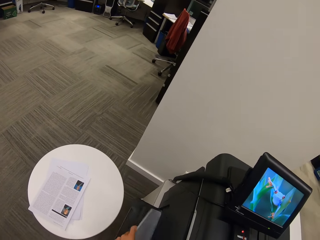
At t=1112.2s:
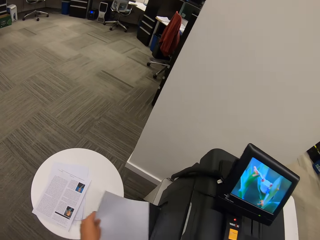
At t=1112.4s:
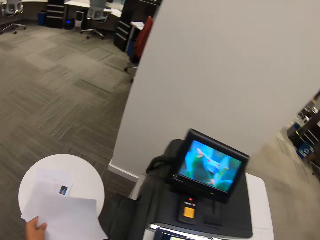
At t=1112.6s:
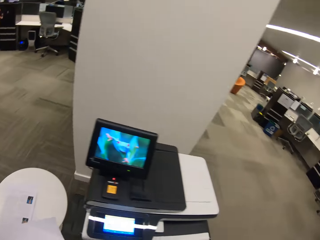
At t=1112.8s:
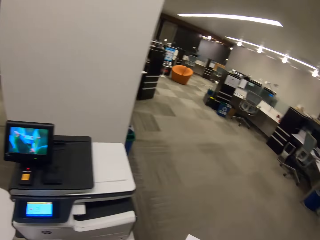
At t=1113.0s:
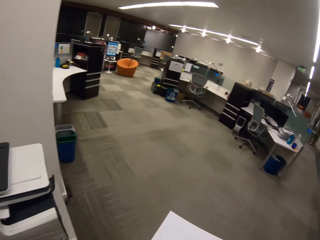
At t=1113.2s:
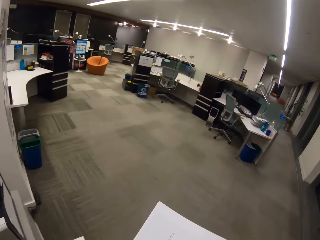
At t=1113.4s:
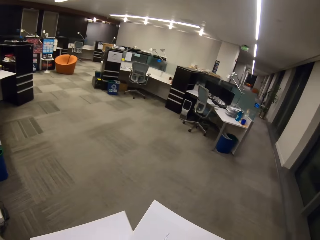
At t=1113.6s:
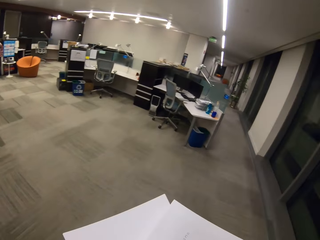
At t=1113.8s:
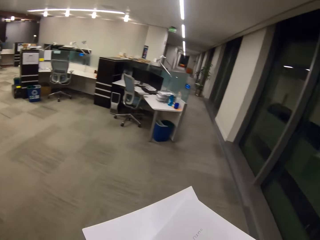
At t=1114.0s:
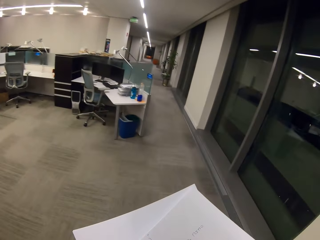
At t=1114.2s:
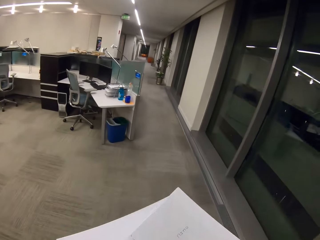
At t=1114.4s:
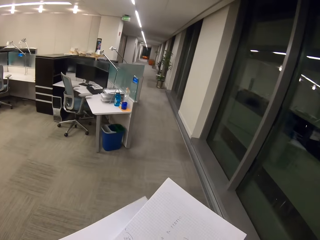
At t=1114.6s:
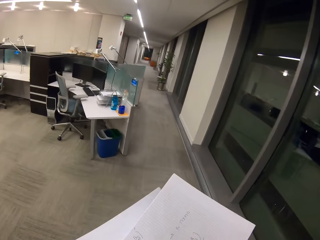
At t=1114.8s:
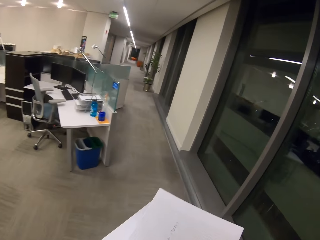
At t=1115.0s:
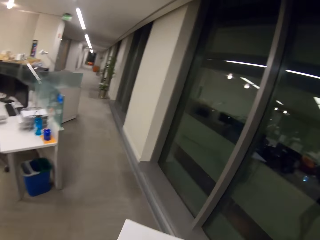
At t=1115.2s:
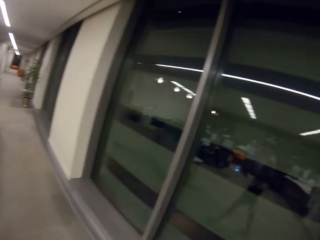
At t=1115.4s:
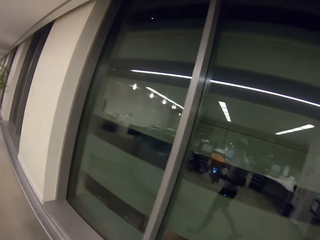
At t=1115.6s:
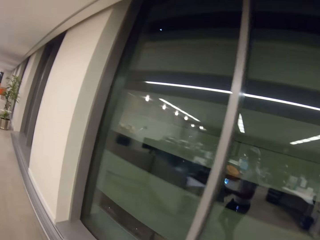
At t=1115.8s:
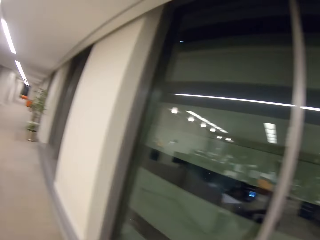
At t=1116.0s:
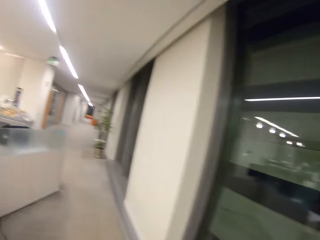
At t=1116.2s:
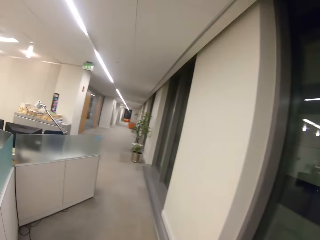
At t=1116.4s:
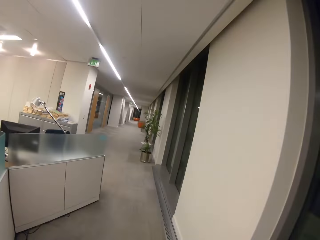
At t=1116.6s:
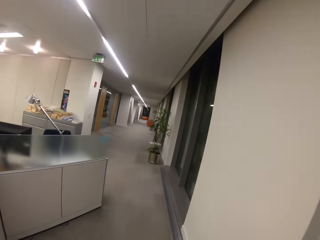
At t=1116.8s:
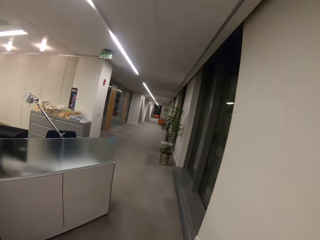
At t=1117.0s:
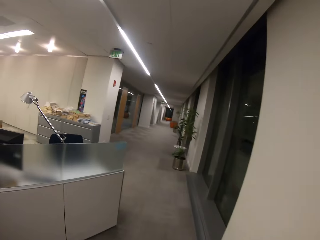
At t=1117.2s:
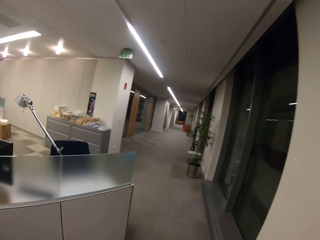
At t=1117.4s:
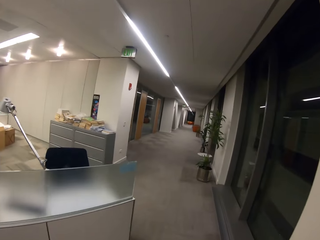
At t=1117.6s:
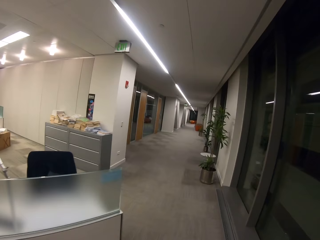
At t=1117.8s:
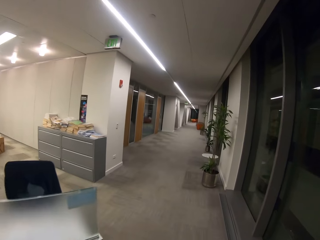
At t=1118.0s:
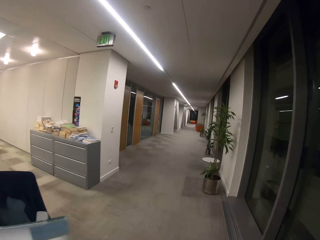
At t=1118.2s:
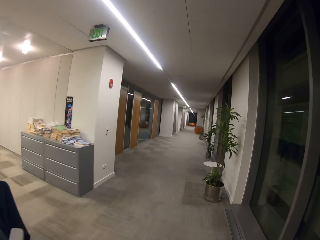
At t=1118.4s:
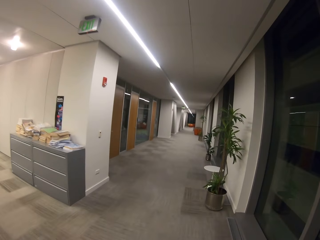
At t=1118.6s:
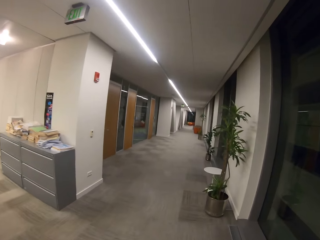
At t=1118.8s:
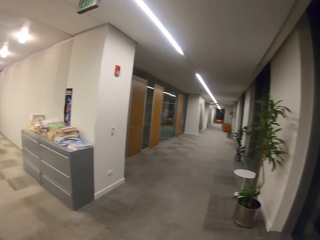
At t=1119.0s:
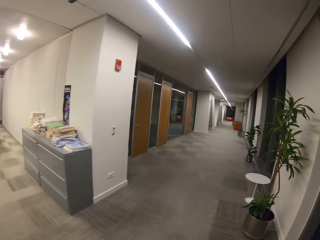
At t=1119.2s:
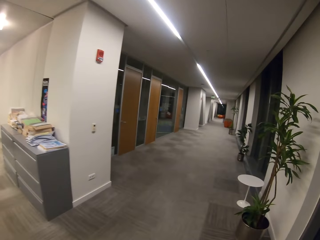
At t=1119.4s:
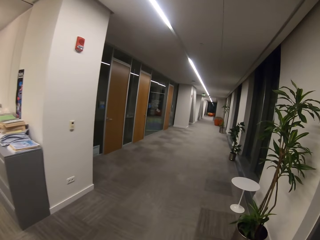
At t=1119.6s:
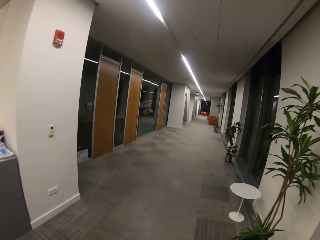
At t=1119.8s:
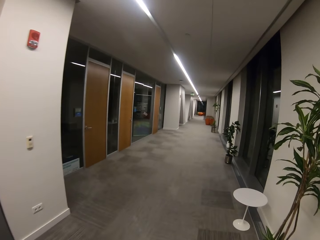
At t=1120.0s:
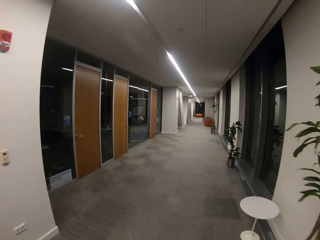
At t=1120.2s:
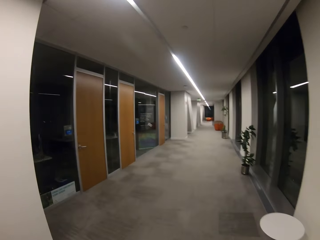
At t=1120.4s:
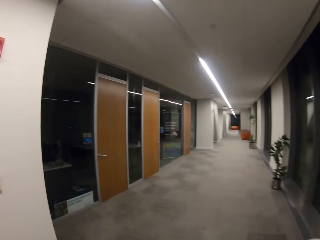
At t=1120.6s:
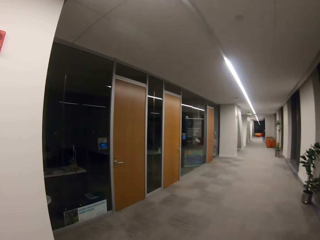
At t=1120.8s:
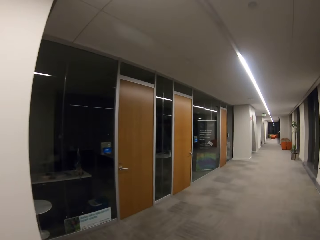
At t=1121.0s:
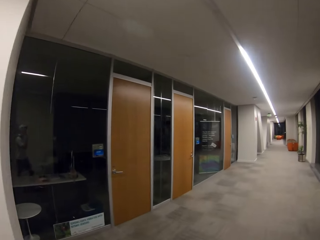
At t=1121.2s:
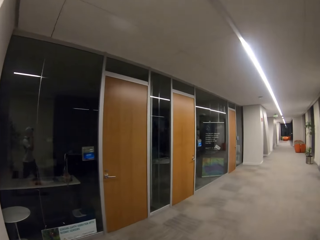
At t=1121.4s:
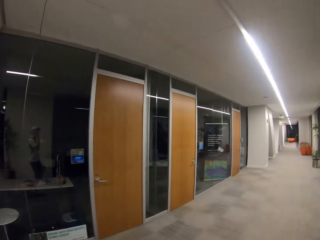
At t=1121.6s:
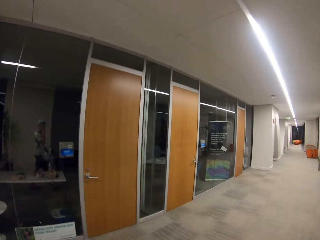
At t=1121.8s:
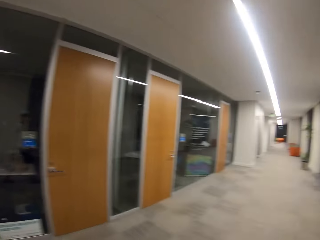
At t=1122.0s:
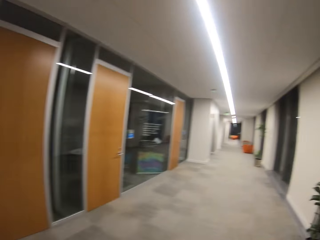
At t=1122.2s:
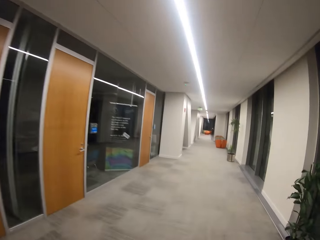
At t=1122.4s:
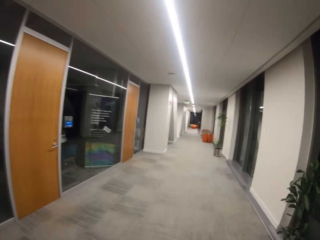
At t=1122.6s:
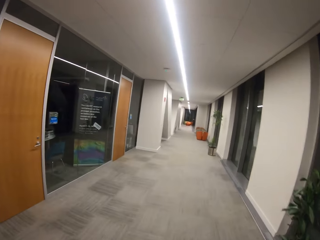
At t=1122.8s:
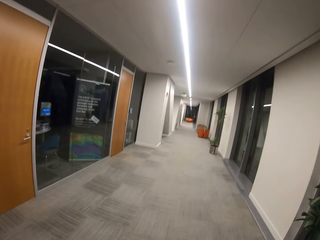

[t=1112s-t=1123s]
The camera wearer walks around the office. He holds the papers in his hands. He walks.

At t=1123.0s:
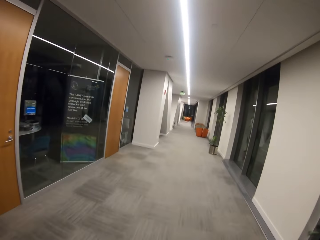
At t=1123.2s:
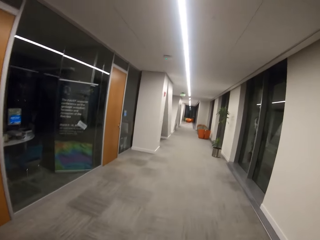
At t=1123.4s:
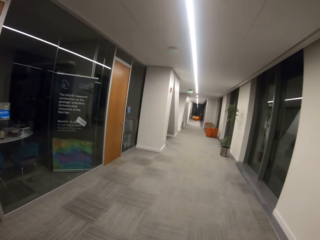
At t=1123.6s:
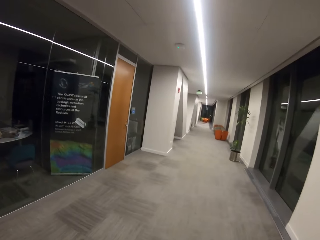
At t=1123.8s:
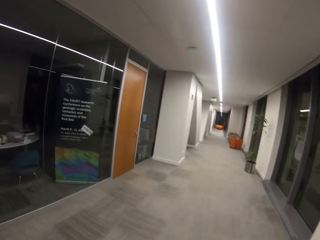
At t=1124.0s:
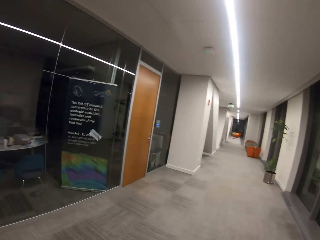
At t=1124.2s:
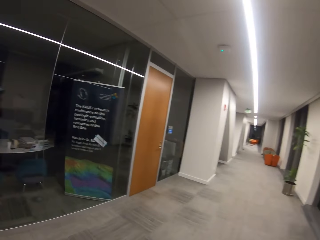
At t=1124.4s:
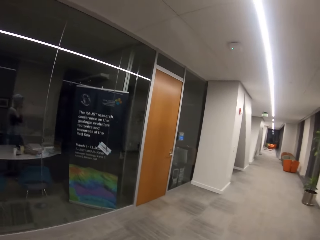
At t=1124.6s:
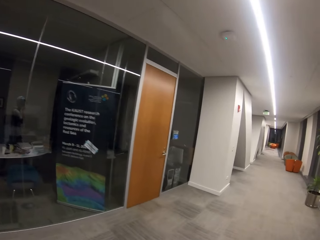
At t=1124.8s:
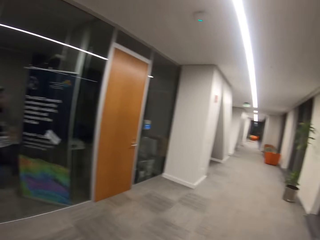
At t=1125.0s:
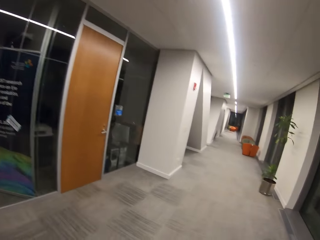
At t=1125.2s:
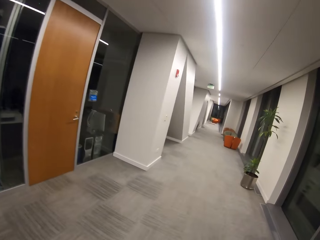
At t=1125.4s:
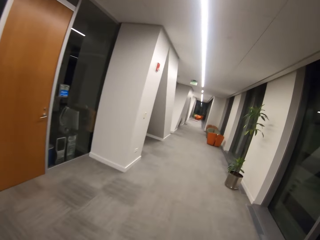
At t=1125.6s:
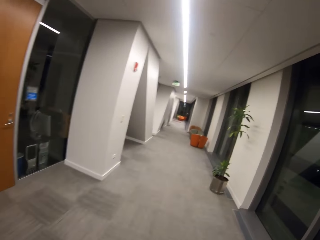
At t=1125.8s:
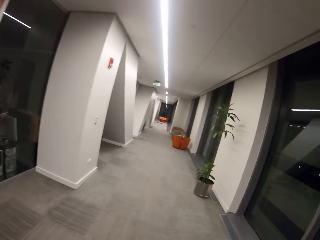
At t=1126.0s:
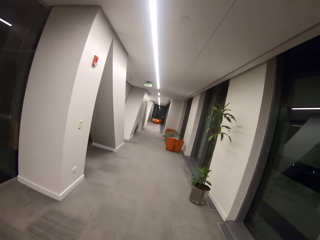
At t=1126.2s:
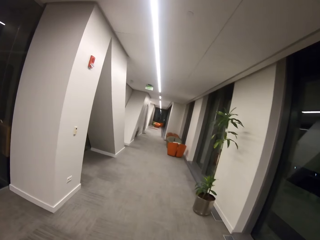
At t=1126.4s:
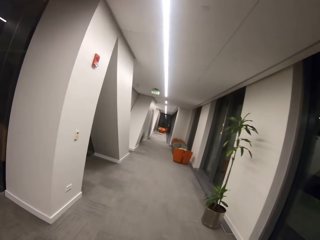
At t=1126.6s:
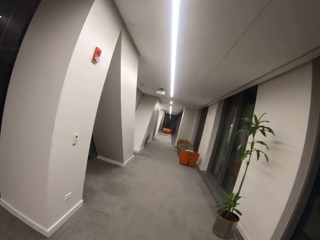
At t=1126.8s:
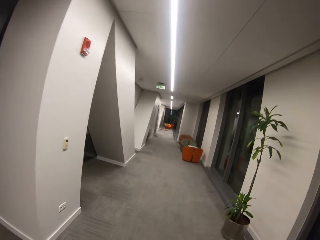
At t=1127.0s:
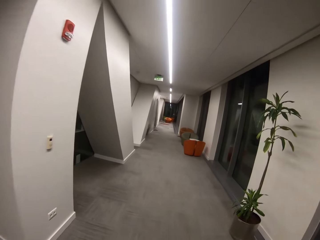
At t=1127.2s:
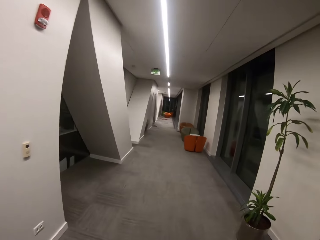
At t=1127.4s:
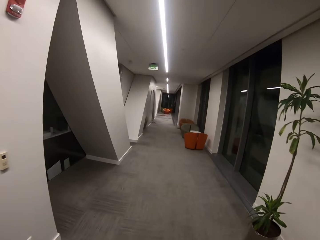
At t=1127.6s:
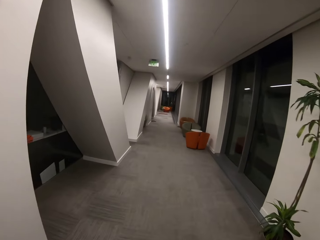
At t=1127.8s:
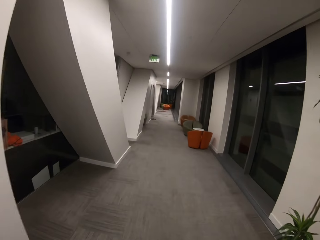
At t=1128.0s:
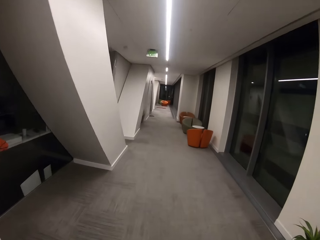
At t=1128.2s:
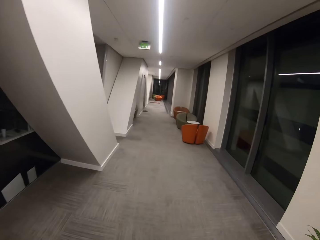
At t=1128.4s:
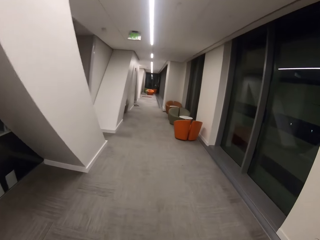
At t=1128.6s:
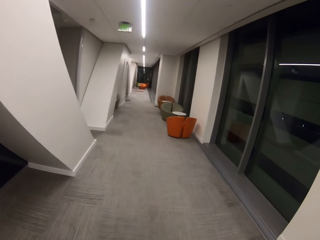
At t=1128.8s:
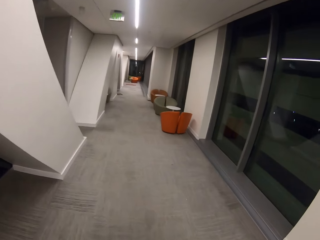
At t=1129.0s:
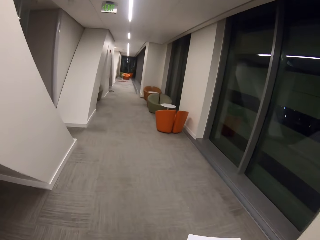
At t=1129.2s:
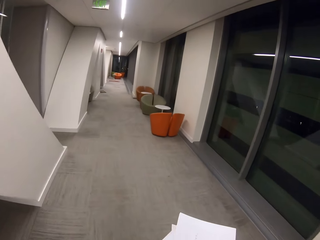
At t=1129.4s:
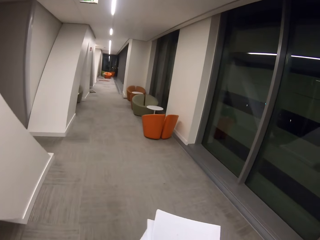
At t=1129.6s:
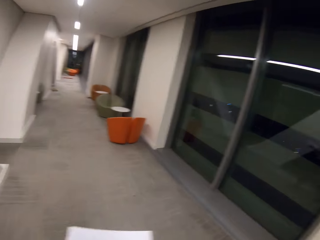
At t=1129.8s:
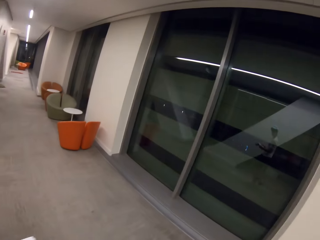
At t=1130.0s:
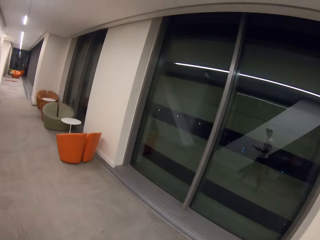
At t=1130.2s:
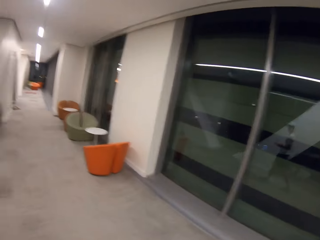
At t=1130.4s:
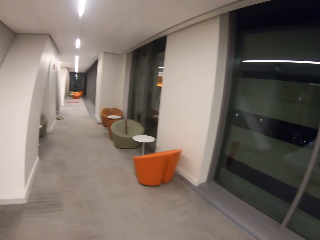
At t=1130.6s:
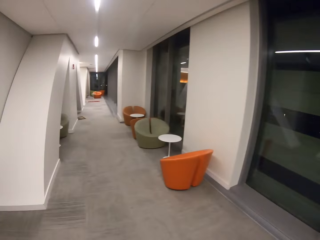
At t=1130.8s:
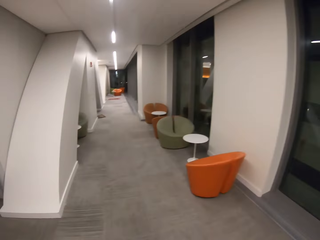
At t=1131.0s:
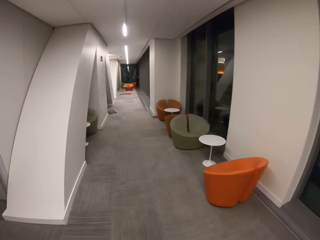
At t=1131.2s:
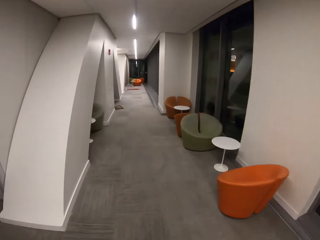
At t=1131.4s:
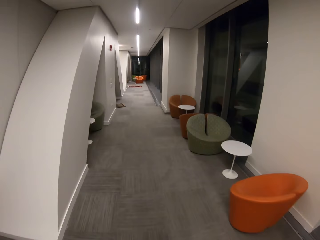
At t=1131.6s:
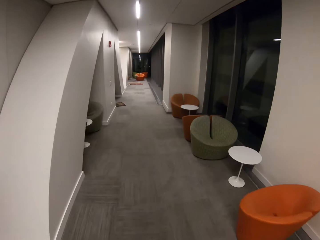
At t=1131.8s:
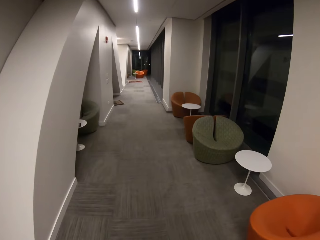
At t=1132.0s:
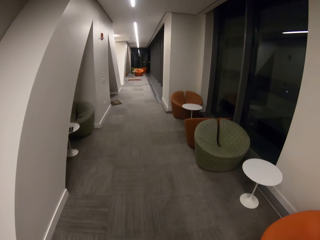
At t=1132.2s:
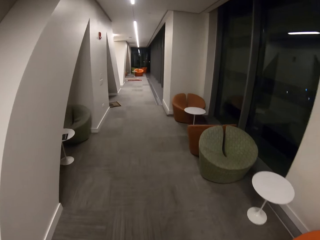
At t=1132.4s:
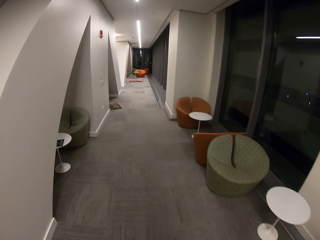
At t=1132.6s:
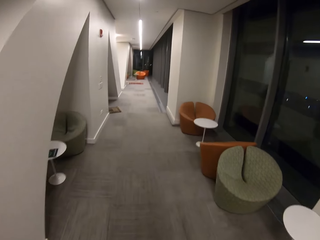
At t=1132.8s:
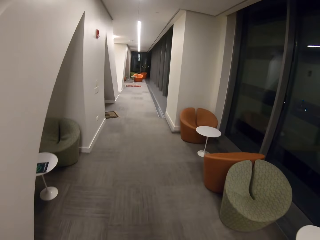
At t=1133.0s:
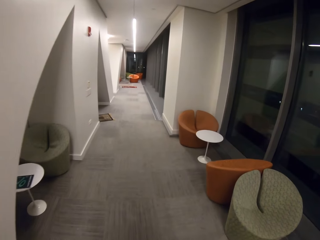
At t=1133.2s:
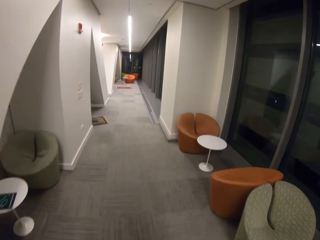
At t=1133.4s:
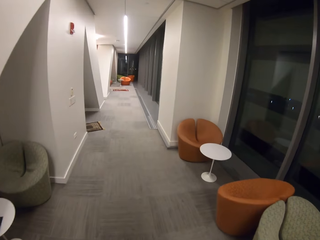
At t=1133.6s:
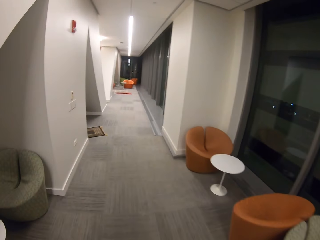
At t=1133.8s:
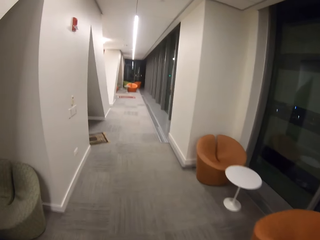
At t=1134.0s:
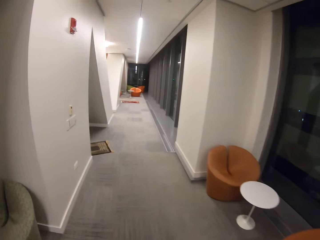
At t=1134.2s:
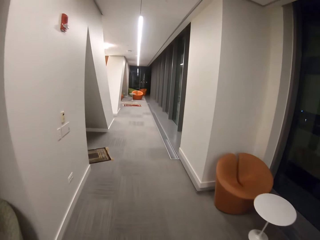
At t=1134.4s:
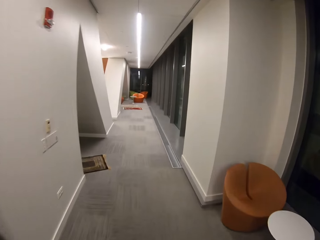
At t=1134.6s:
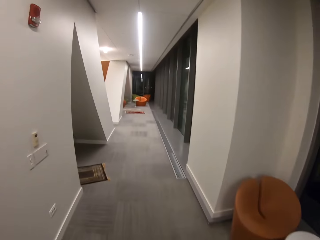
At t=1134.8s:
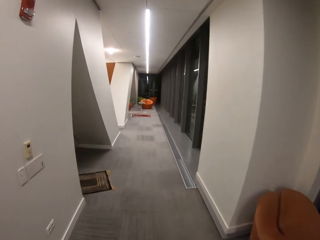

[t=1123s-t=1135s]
The camera wearer holds the papers in his hands.
